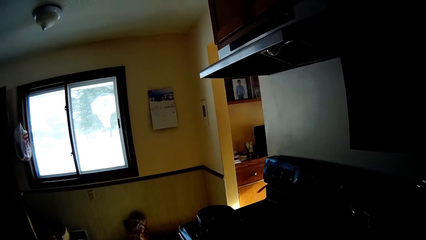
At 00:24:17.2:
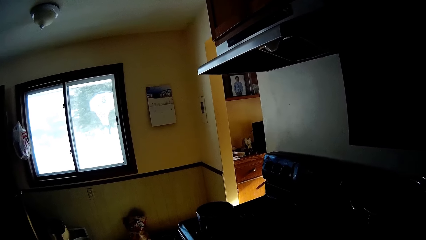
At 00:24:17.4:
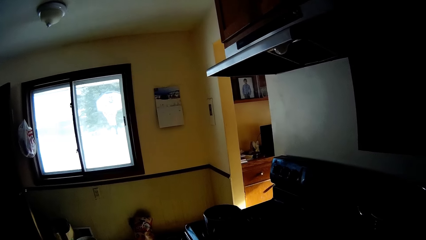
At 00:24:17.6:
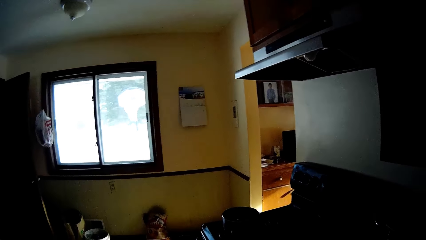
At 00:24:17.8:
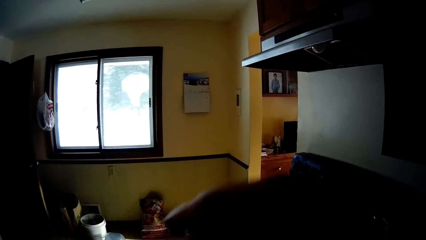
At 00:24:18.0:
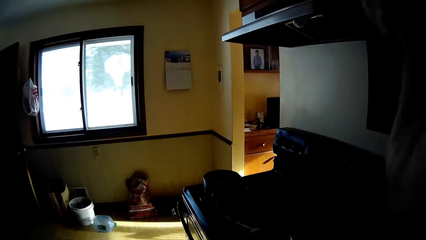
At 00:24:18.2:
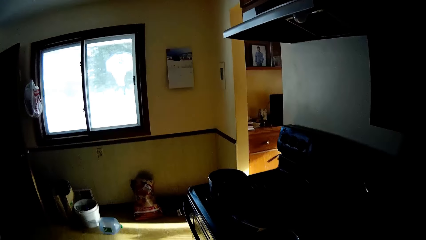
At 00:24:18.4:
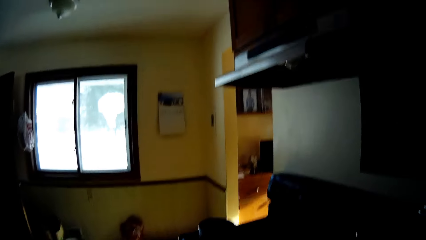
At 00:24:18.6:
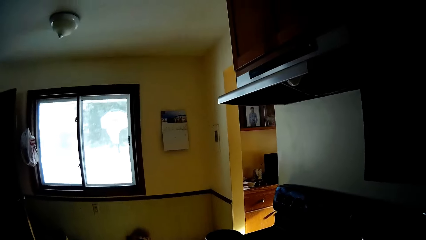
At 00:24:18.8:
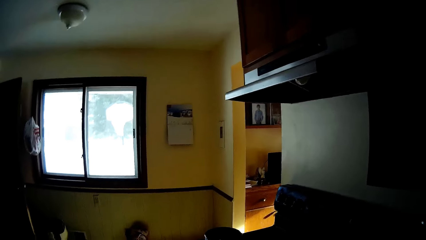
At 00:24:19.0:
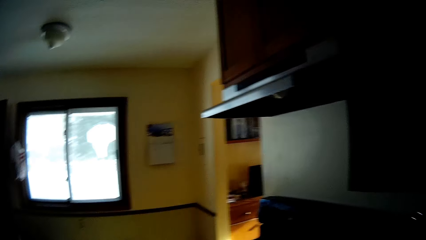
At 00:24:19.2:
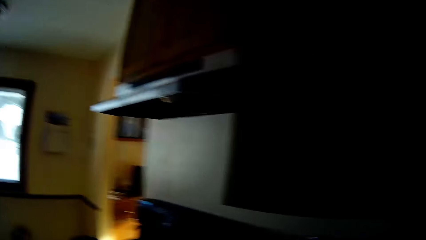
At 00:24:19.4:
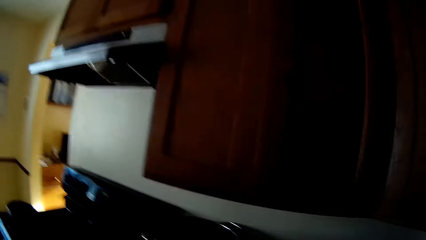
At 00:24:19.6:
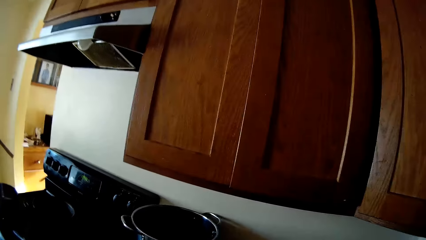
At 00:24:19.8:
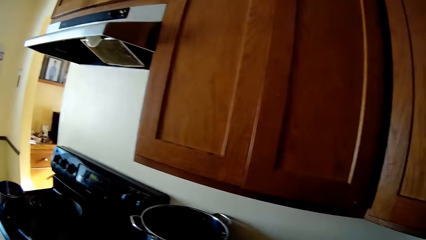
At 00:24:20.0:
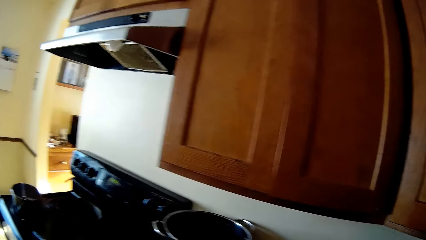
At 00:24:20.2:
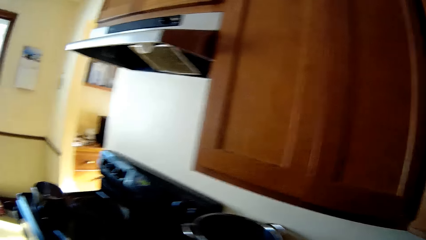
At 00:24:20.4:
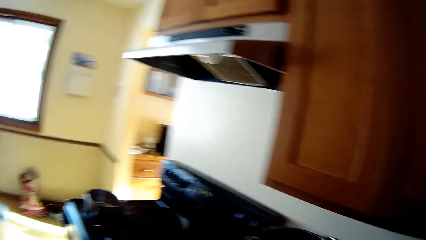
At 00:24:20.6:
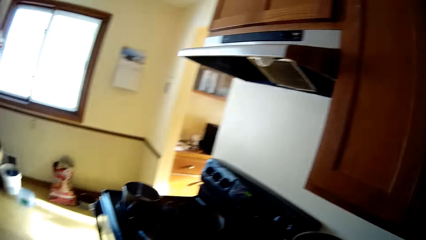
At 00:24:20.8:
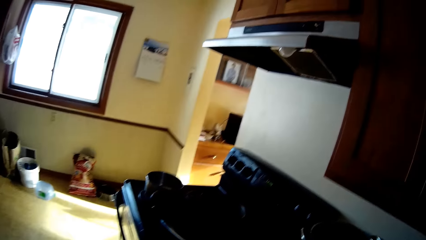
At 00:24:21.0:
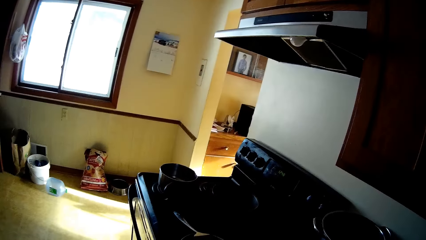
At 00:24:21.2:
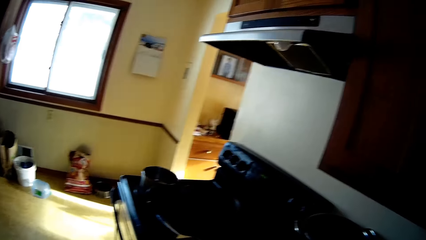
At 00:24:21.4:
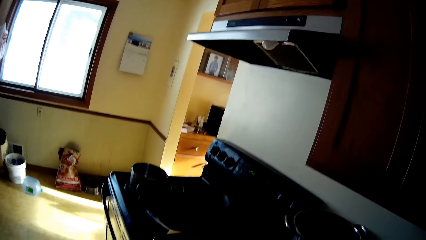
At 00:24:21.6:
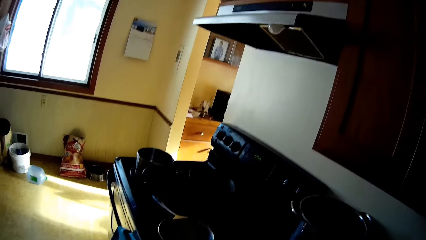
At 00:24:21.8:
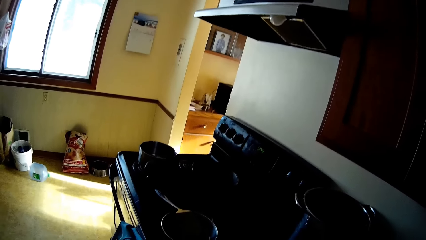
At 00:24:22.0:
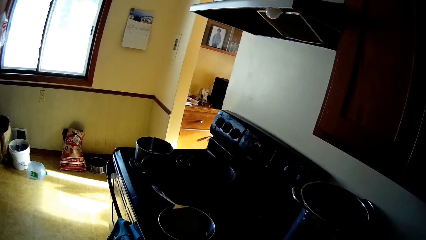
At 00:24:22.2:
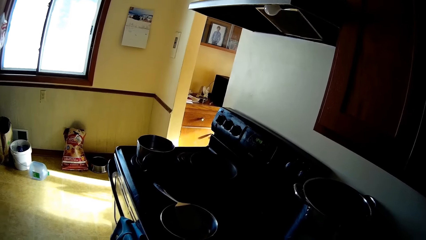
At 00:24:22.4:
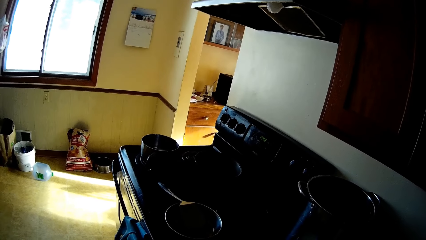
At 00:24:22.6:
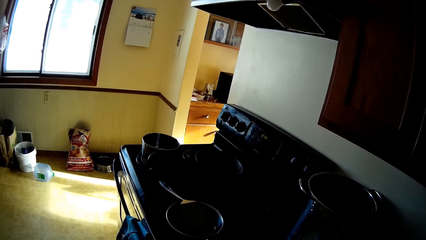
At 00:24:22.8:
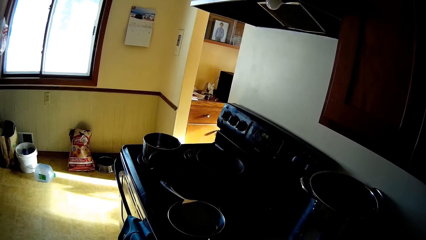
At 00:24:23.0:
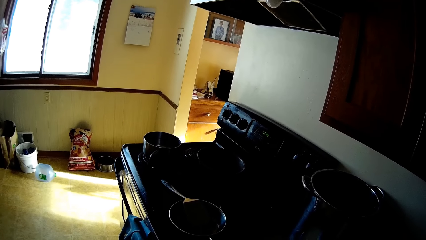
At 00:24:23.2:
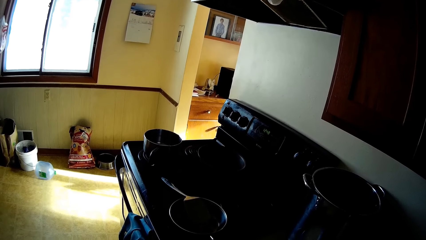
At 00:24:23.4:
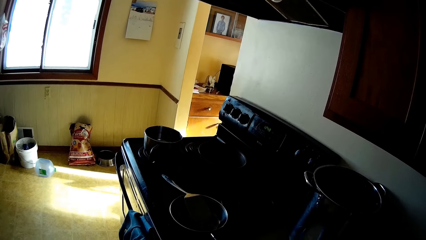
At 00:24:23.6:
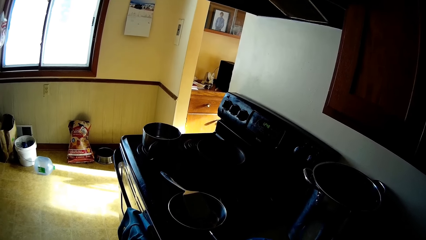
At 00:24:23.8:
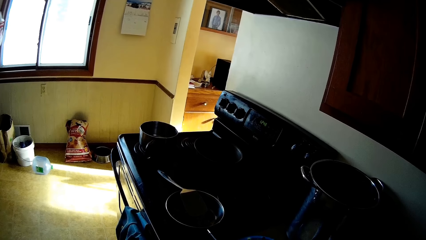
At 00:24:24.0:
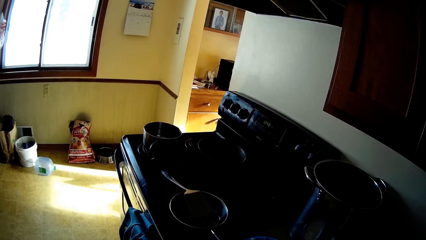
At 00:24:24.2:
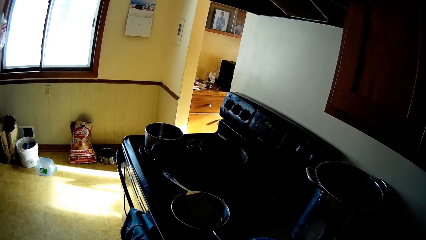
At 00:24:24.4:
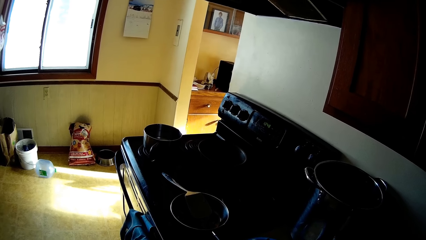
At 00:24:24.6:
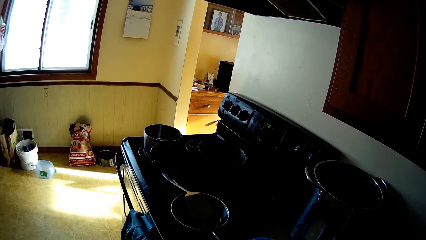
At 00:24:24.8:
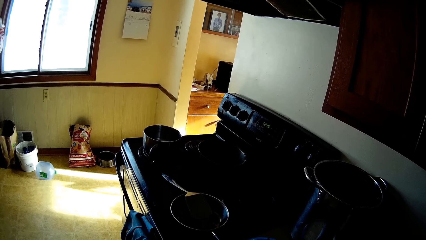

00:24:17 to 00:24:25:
The camera wearer raises a hand. They look around.

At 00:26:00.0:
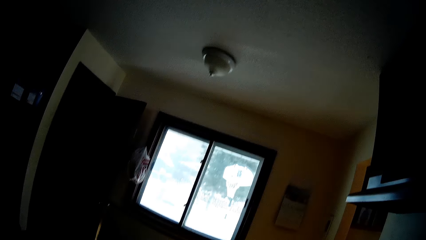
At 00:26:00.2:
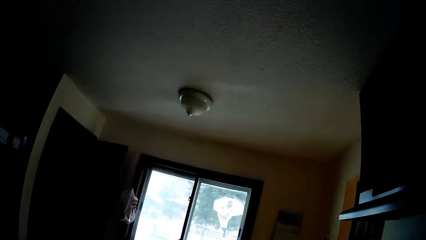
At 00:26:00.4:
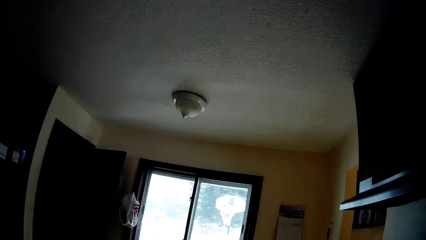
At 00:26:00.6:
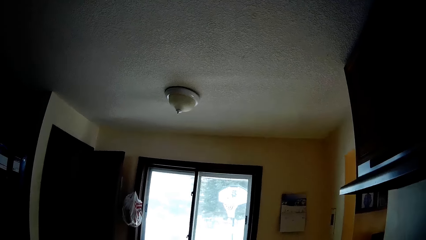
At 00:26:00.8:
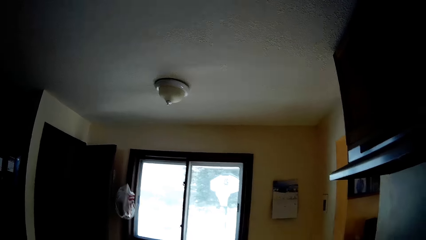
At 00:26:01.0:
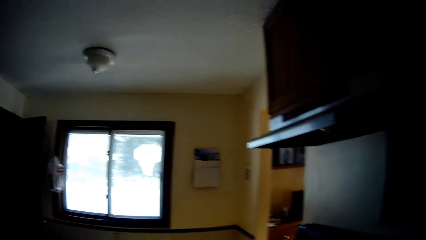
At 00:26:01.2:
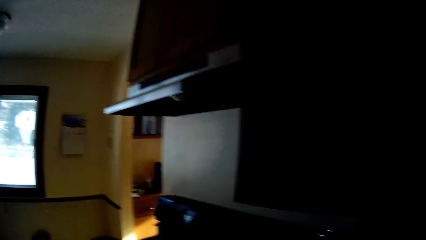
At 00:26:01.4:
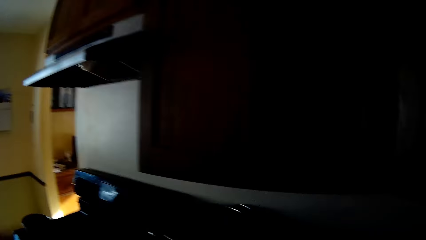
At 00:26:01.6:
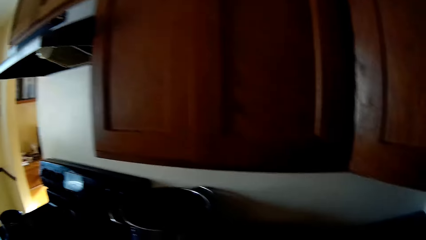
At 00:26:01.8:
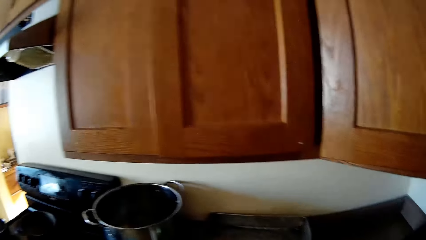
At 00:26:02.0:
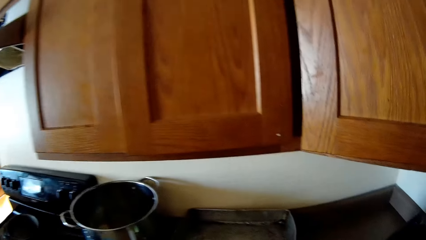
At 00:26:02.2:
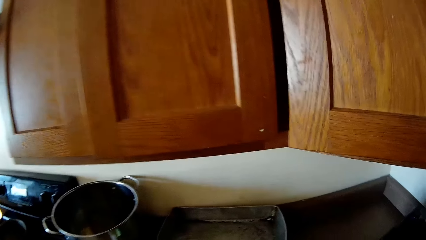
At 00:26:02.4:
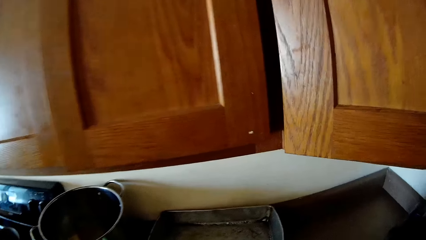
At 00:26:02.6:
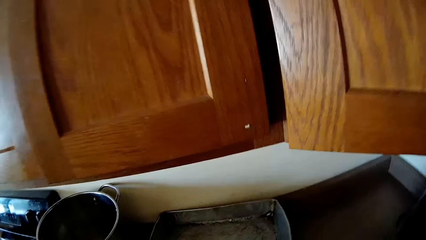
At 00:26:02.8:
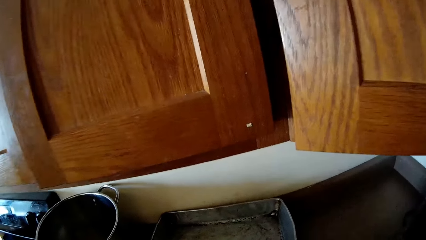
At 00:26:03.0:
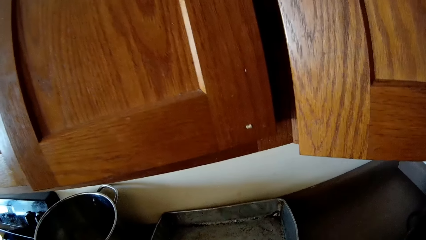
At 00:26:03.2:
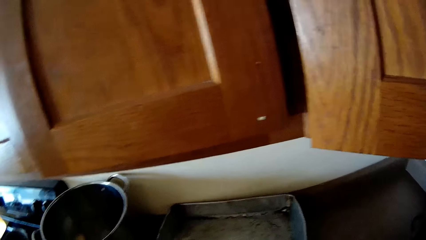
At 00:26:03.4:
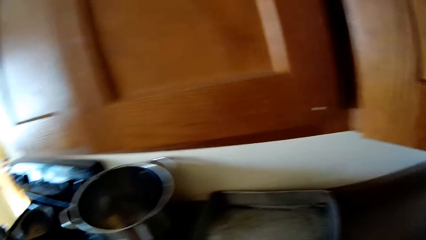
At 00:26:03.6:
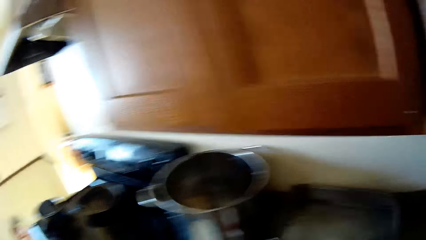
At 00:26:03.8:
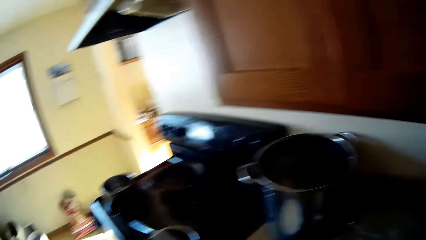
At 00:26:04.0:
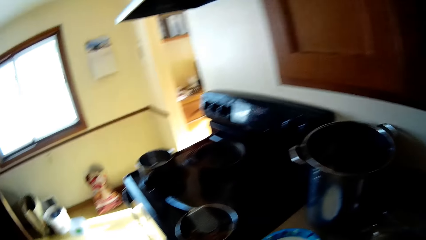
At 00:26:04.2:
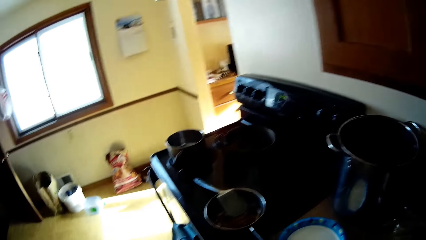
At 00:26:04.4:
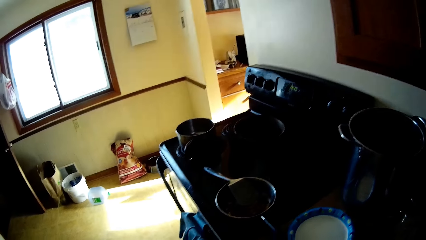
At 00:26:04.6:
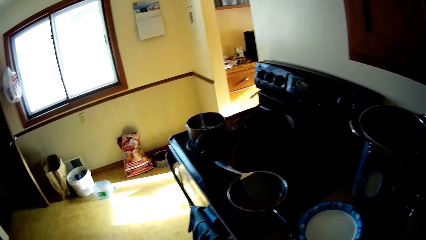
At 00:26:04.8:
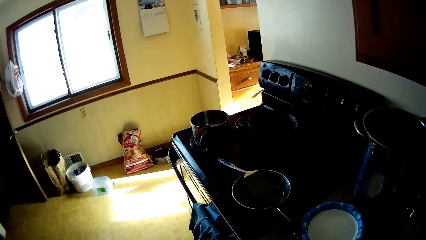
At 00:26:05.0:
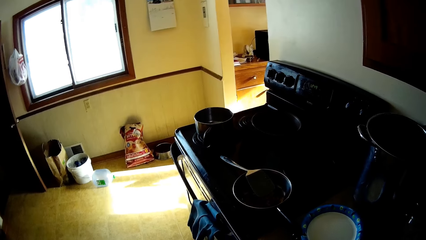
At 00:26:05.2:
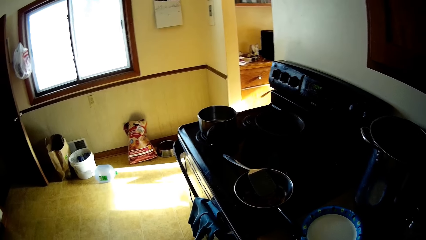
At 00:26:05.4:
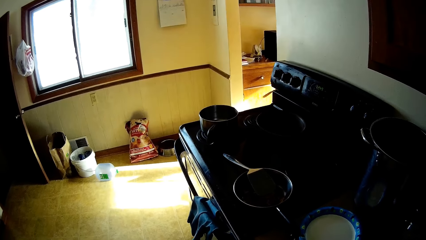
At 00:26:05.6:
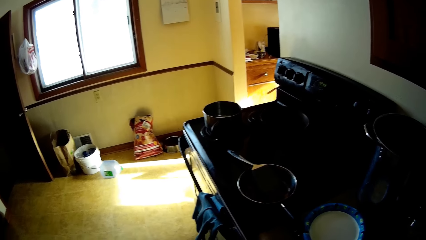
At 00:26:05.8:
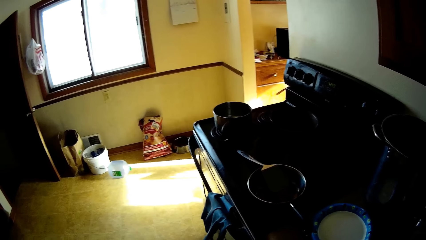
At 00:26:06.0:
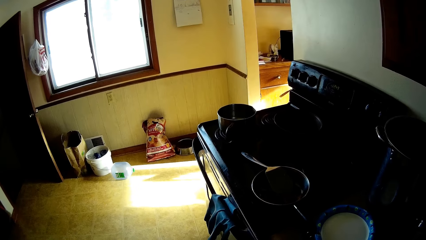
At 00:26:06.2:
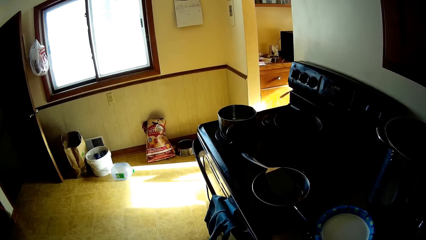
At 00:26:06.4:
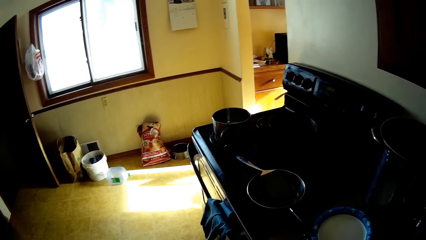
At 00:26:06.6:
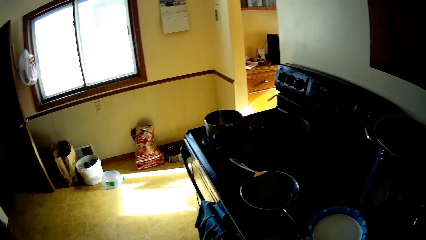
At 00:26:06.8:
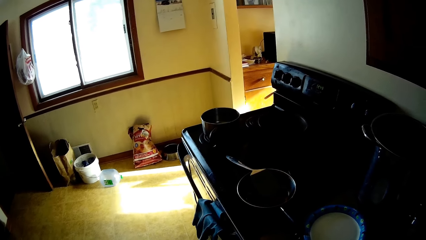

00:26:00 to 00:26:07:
The camera wearer looks around.
